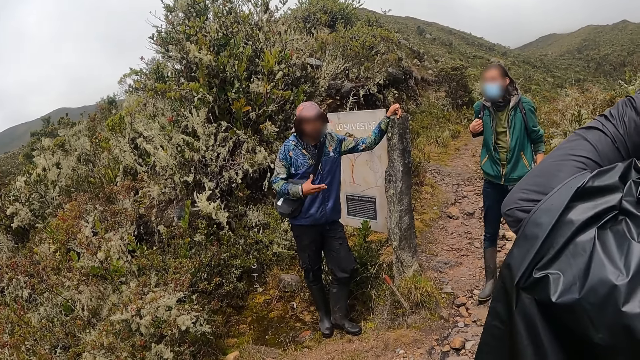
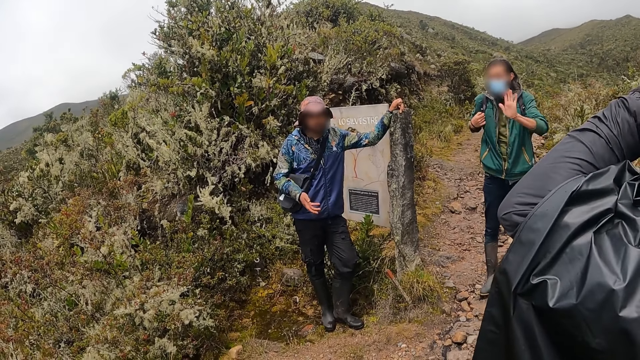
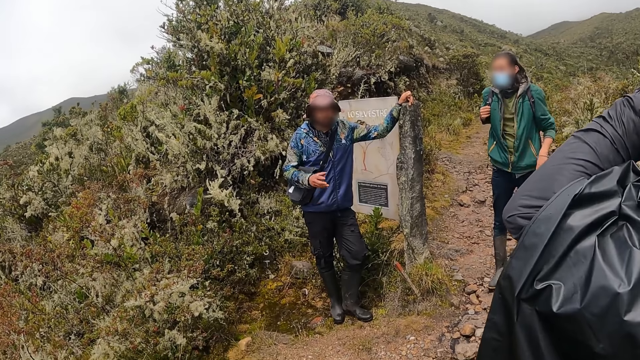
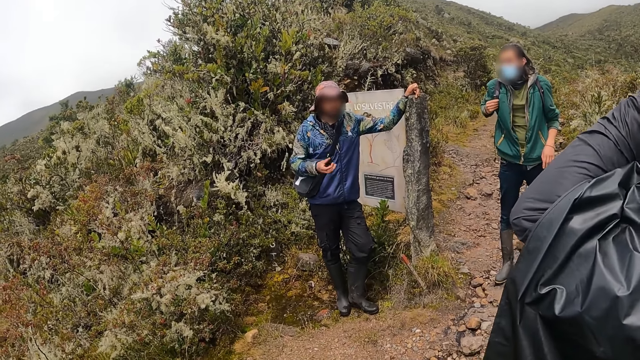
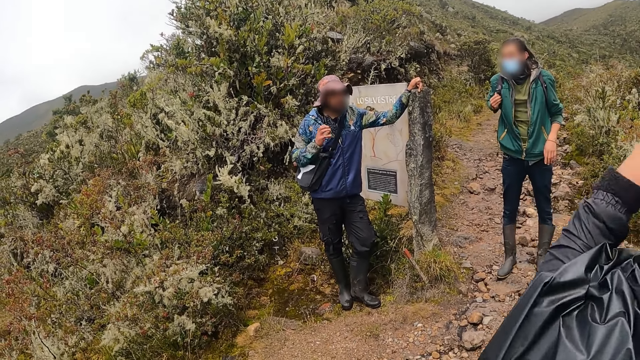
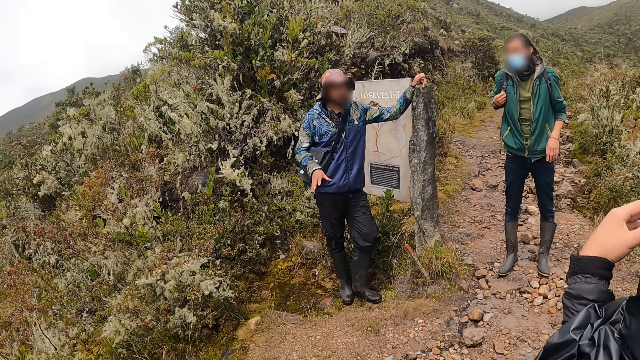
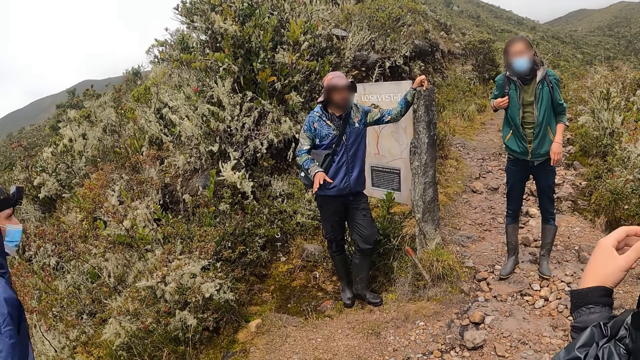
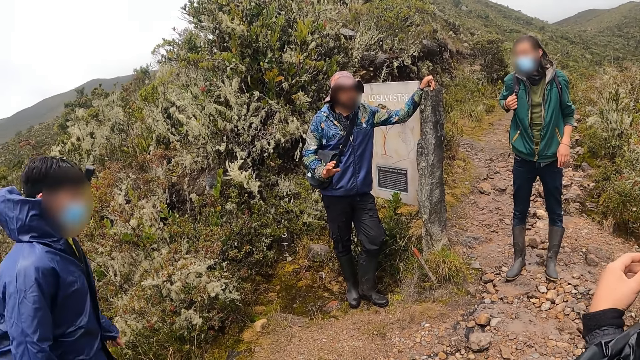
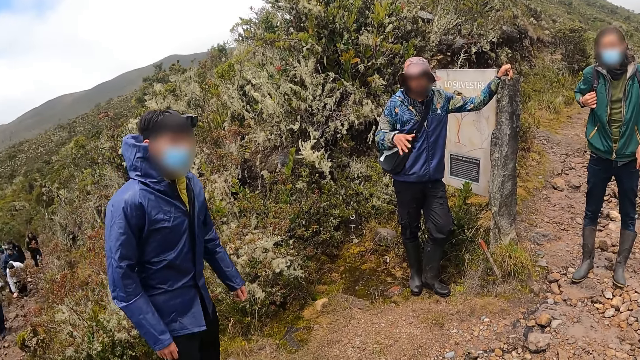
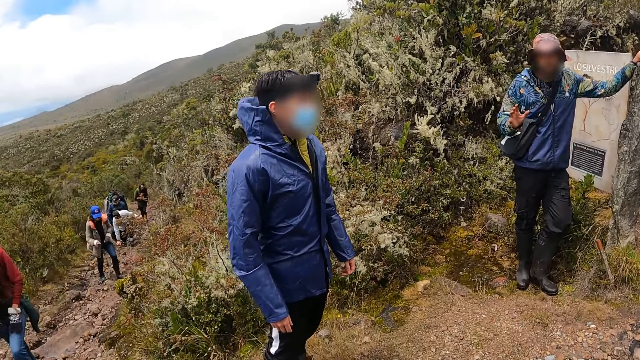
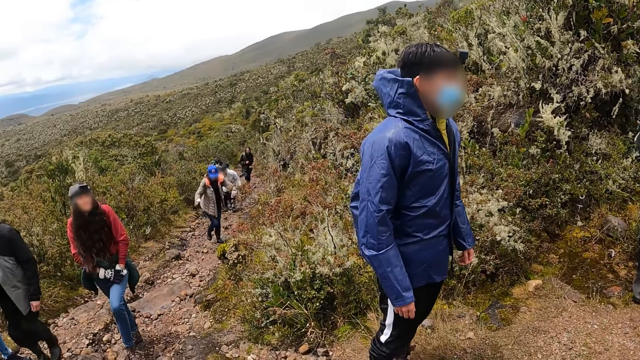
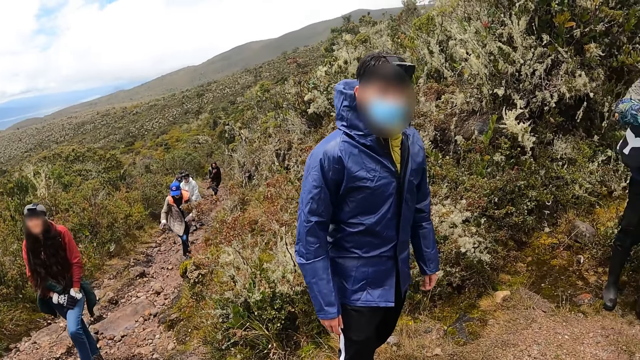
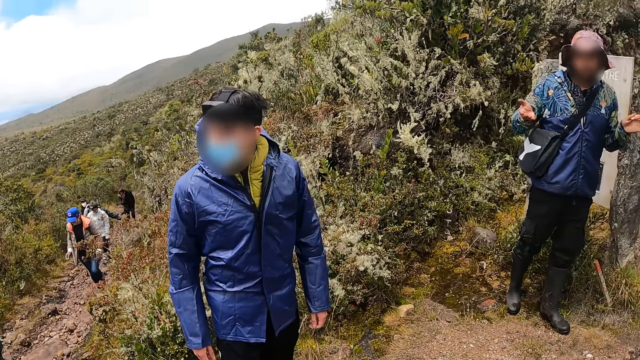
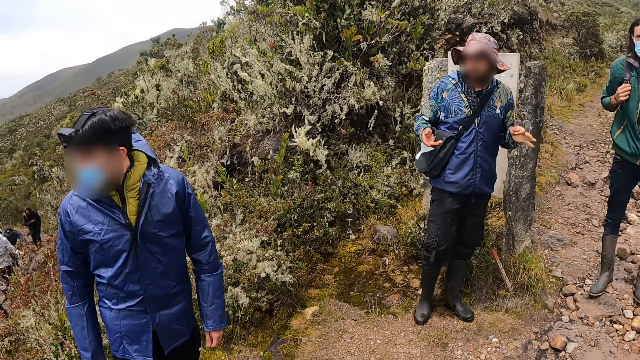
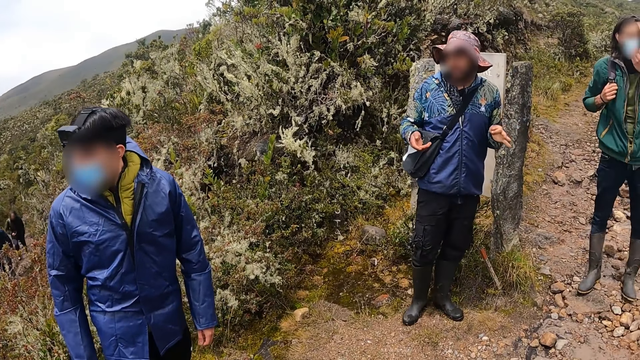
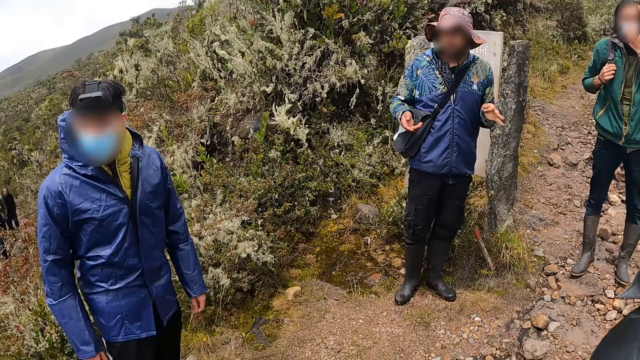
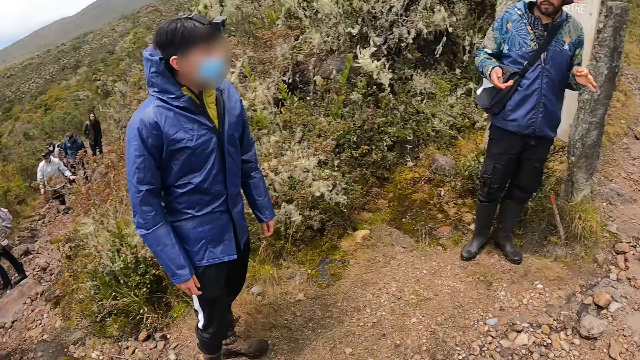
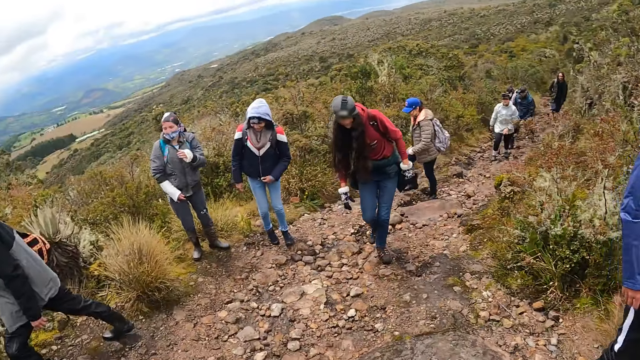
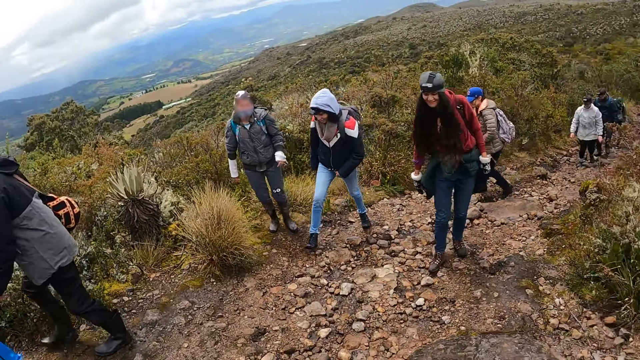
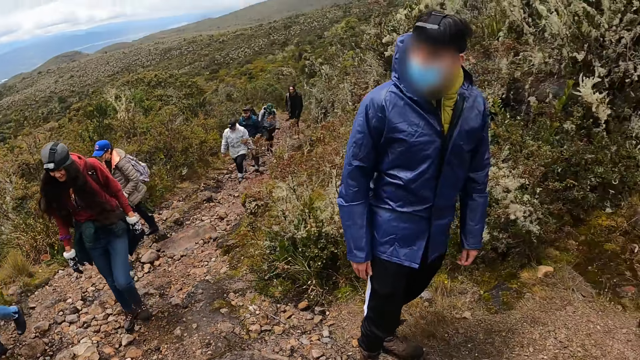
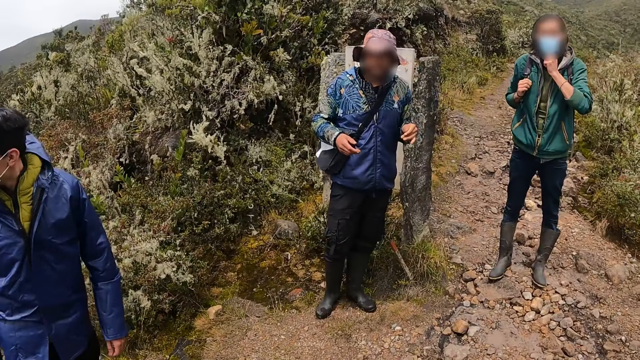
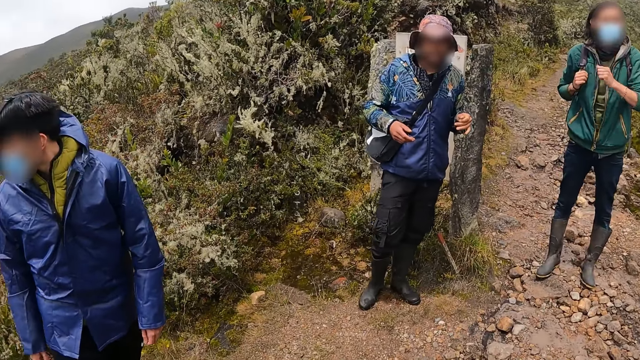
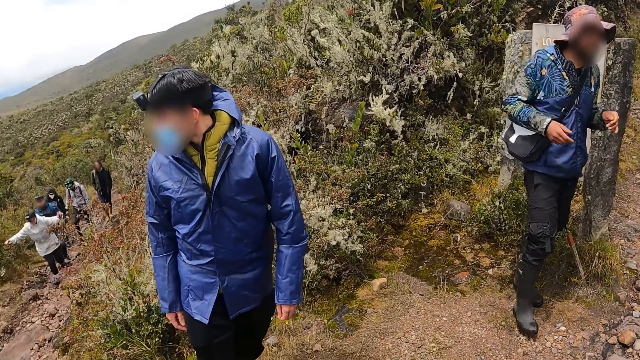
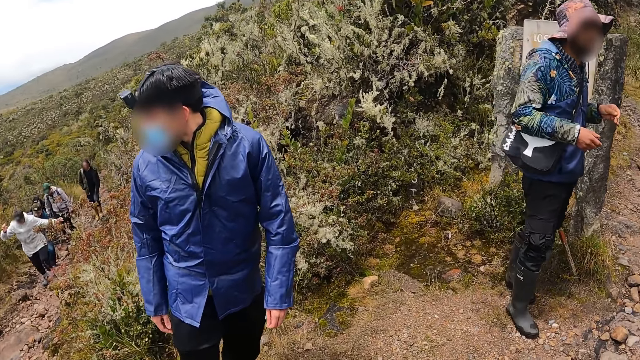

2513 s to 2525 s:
The camera wearer looks around.

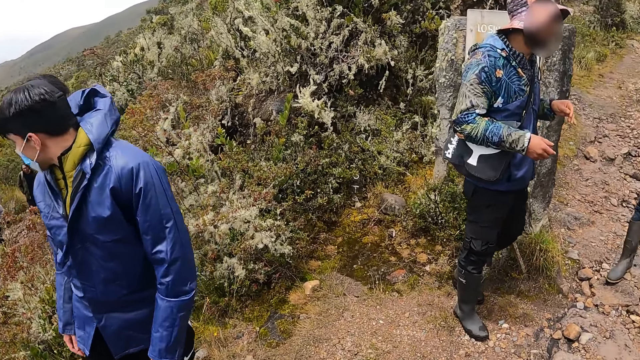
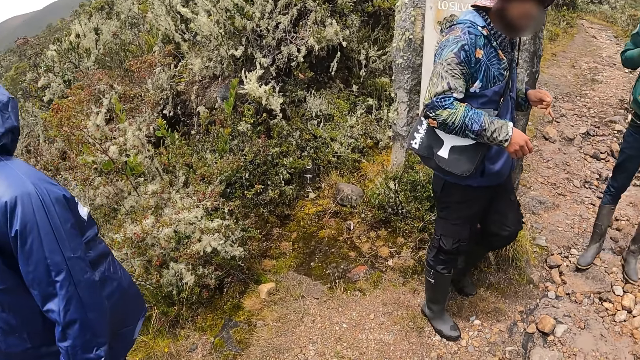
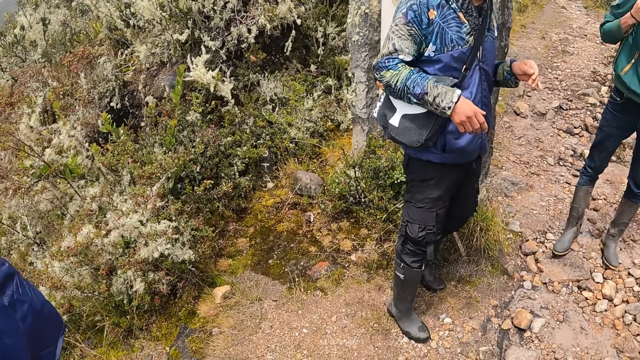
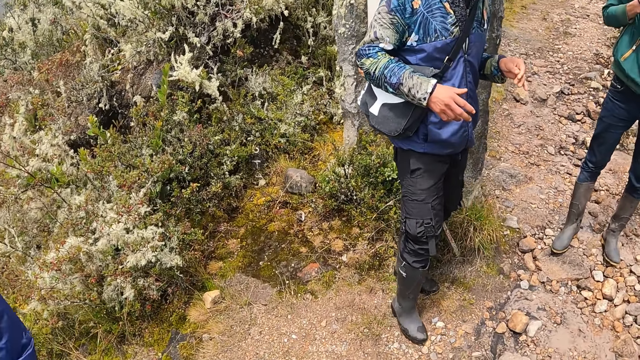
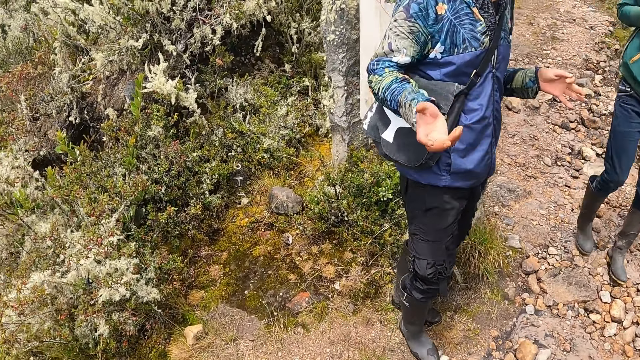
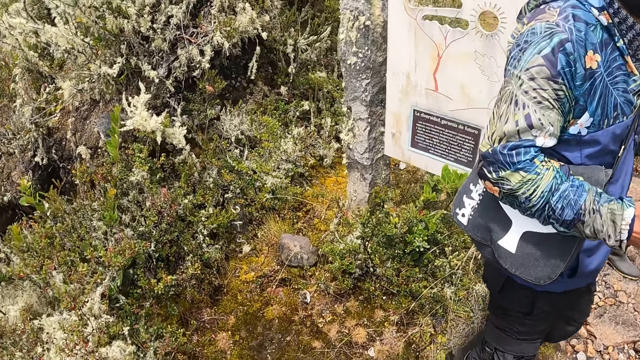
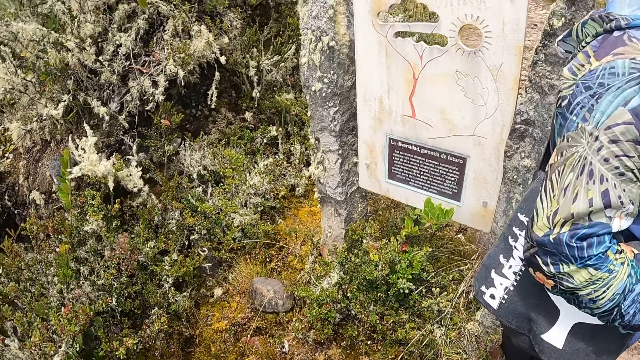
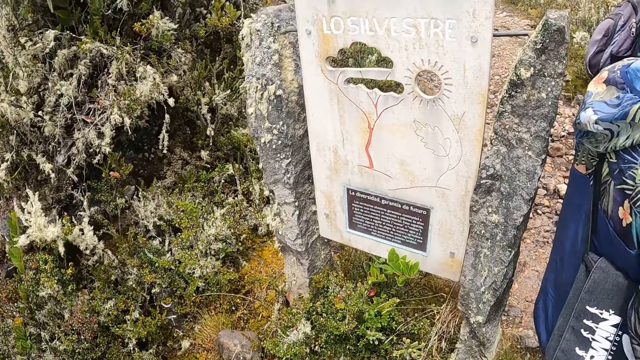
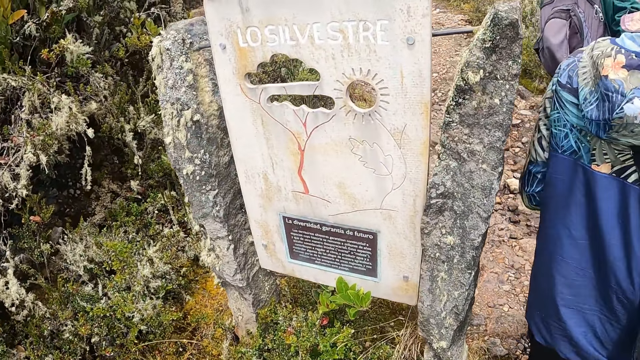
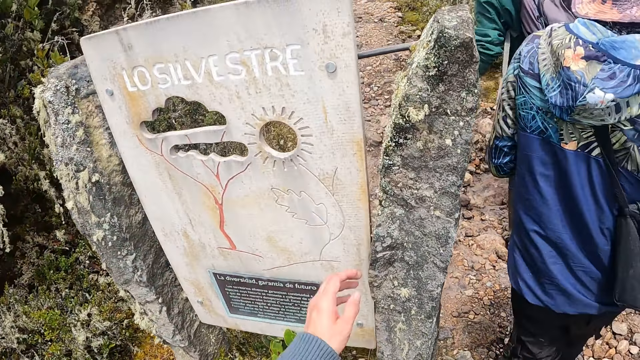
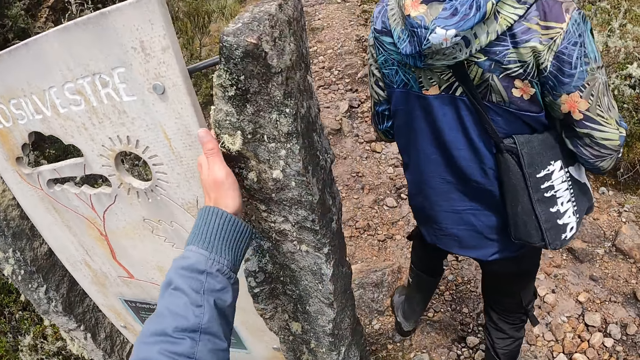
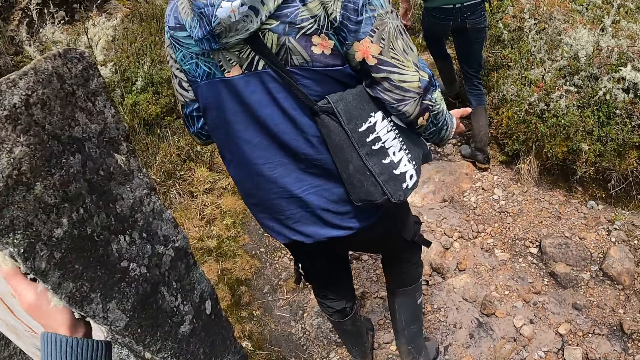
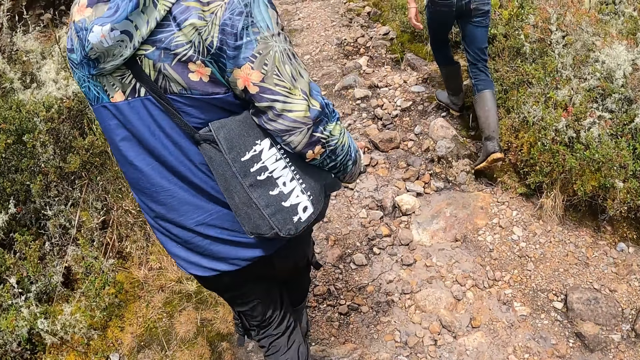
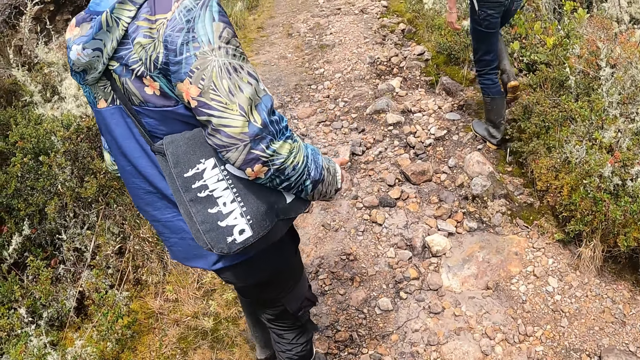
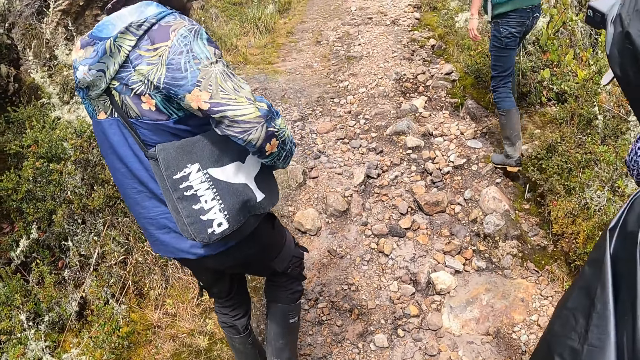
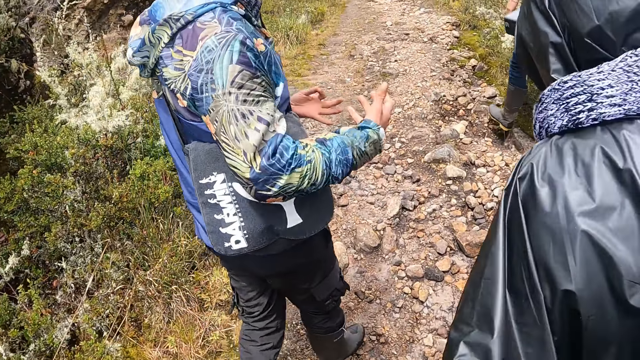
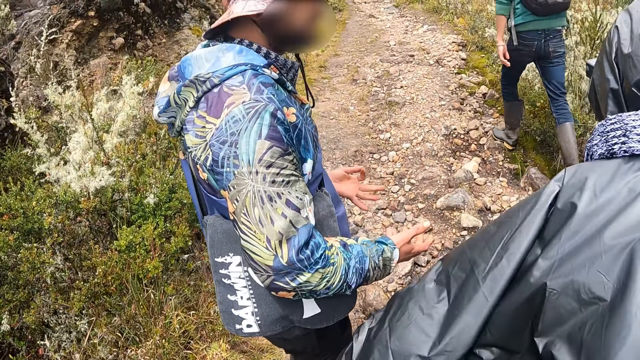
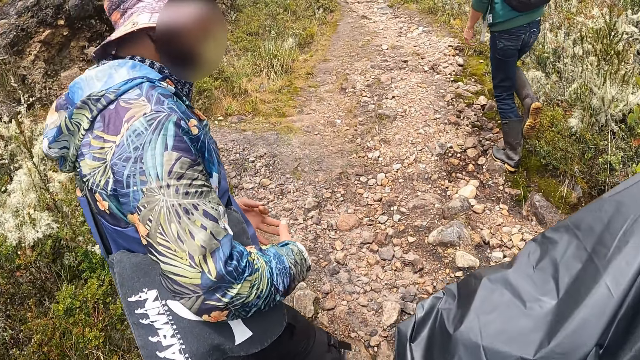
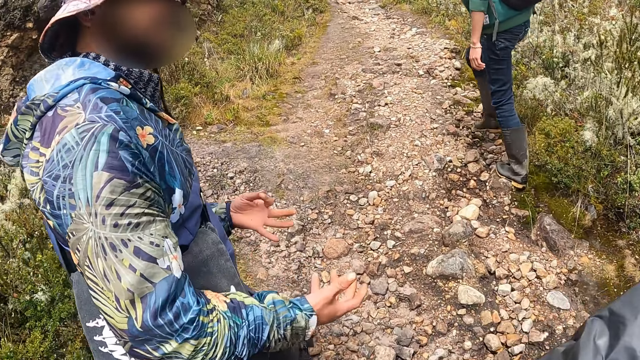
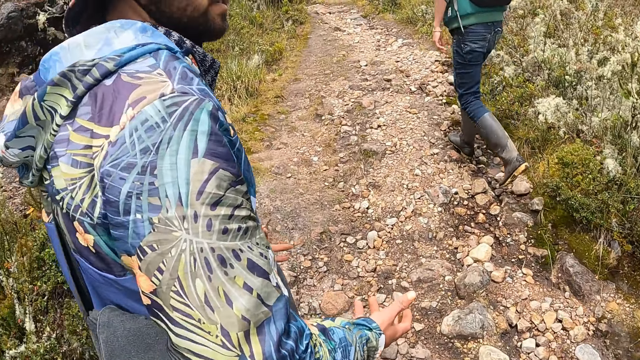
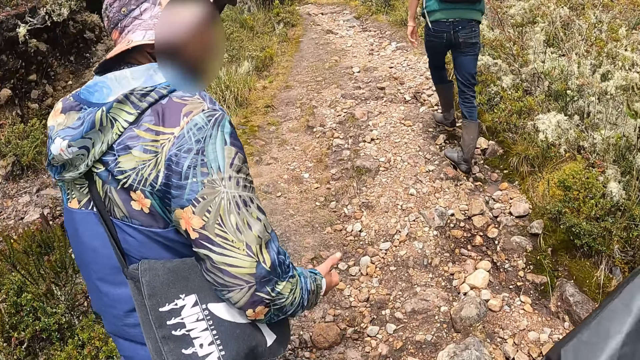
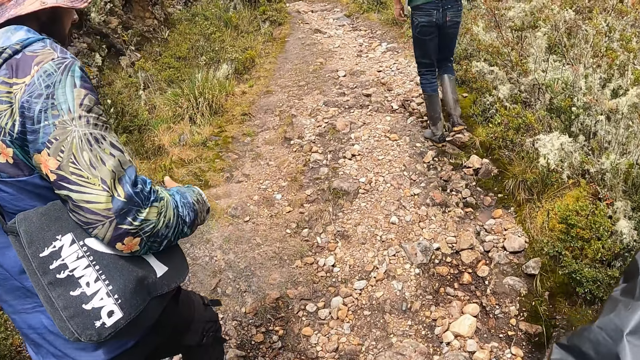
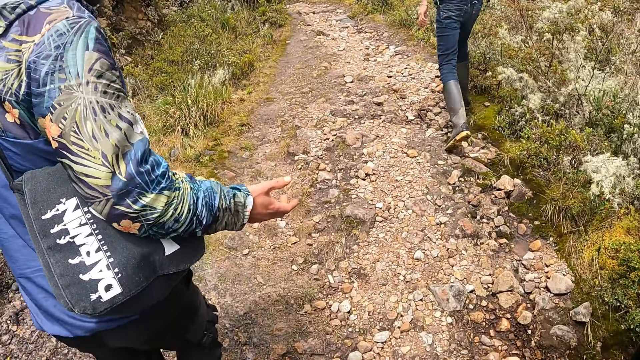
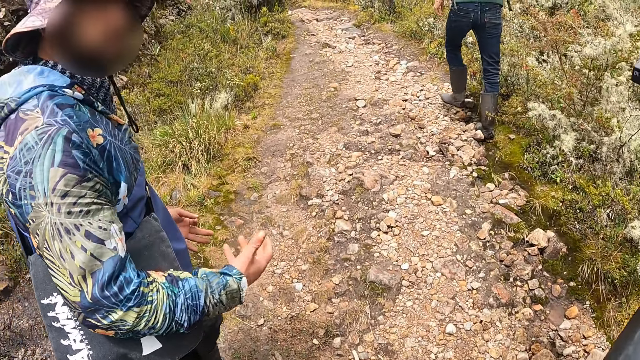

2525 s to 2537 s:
The camera wearer looks at a sign post. He touches the rock with his left hand. He holds the sign post. He interacts with the men. He walks on a road. He looks at a person.
